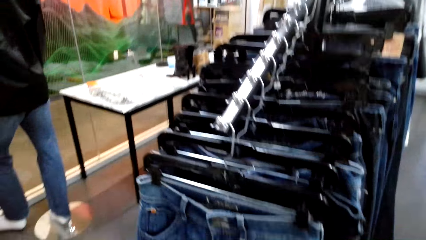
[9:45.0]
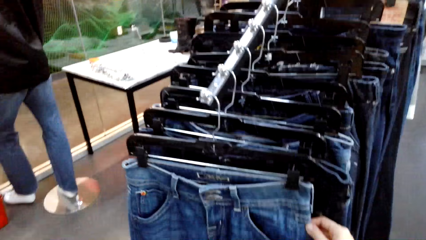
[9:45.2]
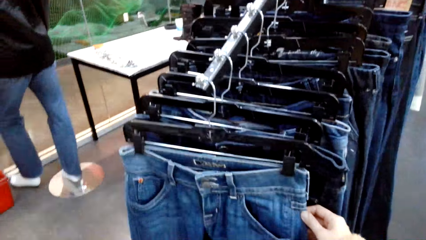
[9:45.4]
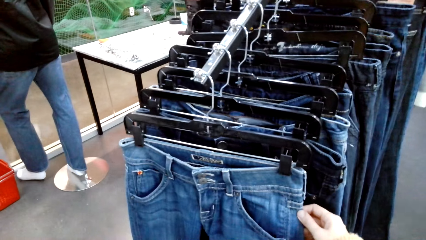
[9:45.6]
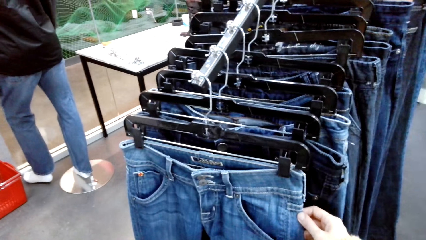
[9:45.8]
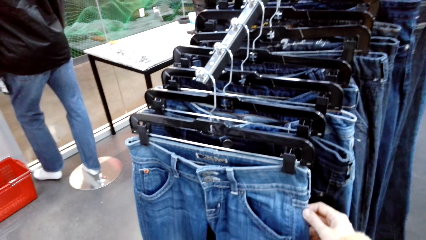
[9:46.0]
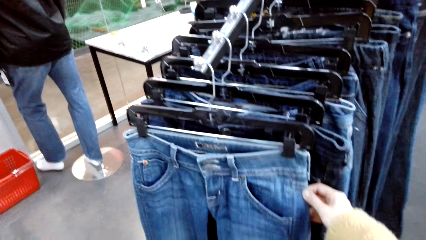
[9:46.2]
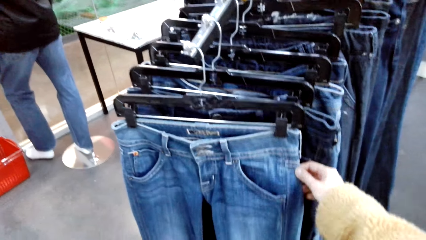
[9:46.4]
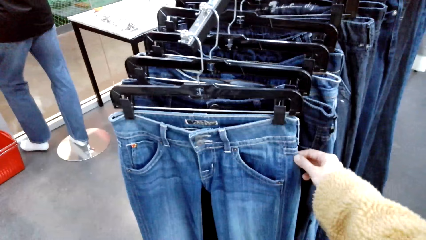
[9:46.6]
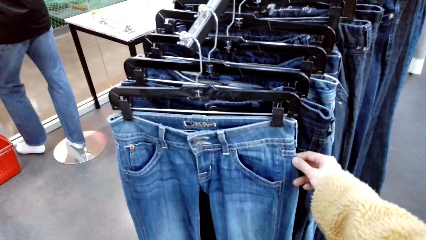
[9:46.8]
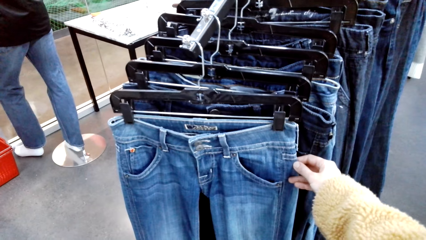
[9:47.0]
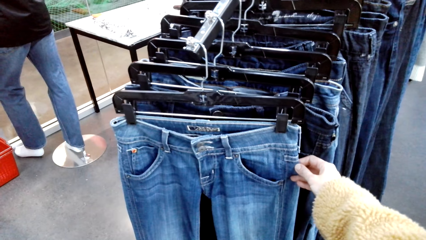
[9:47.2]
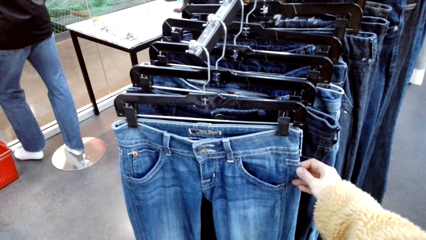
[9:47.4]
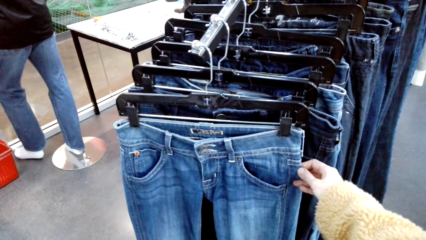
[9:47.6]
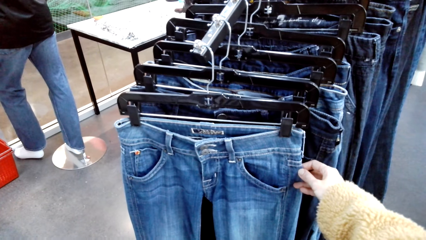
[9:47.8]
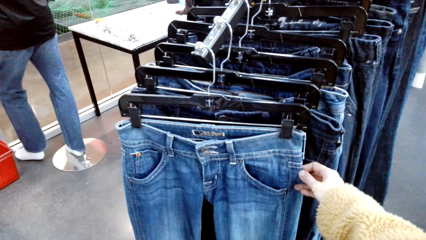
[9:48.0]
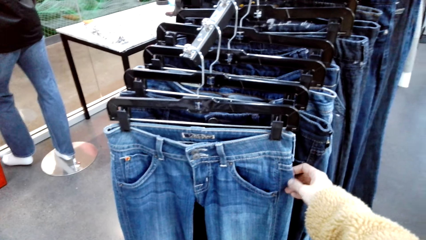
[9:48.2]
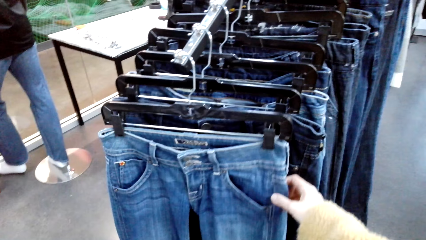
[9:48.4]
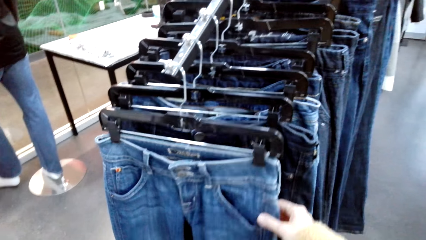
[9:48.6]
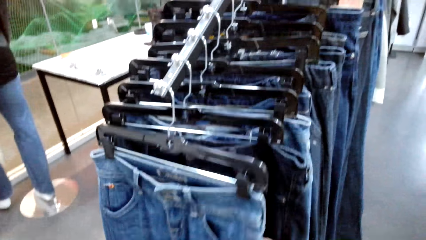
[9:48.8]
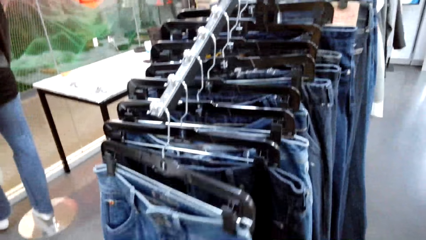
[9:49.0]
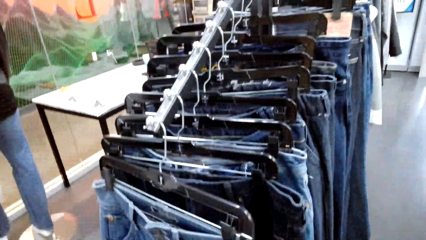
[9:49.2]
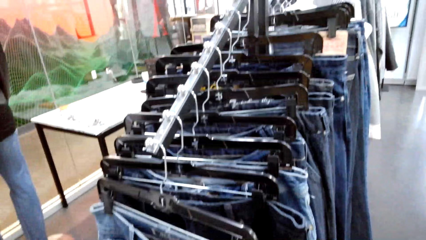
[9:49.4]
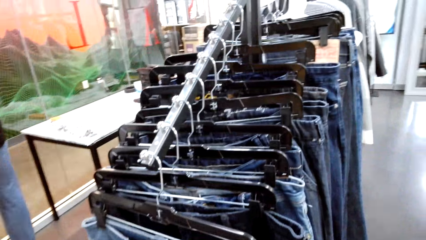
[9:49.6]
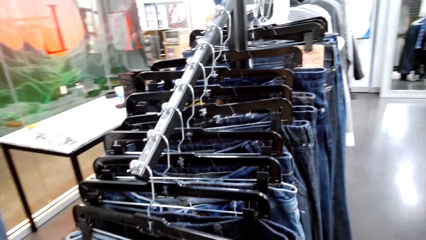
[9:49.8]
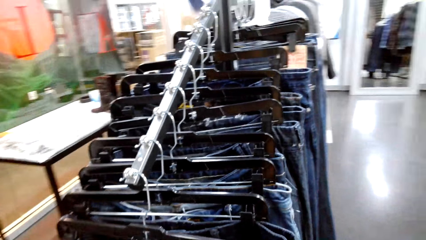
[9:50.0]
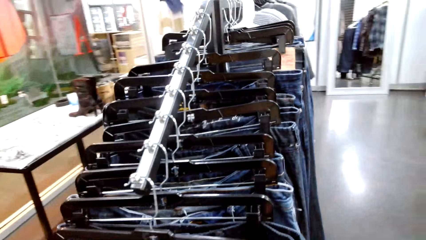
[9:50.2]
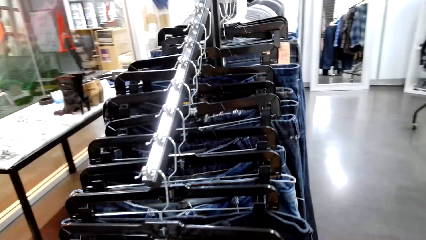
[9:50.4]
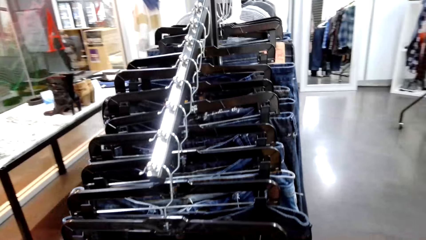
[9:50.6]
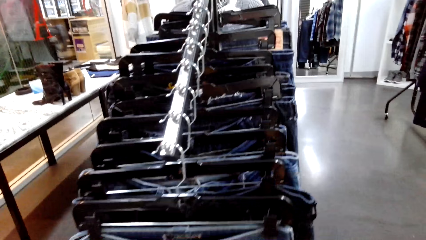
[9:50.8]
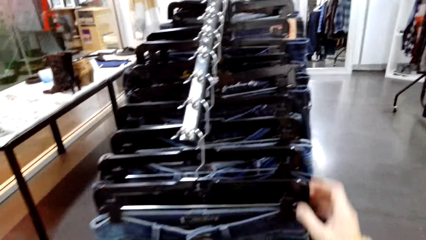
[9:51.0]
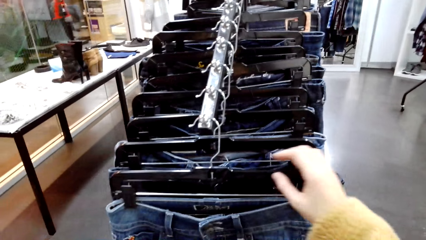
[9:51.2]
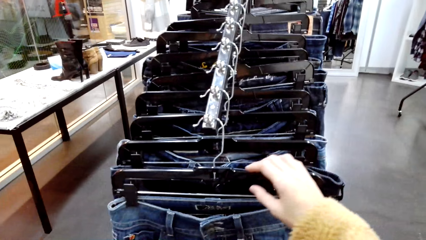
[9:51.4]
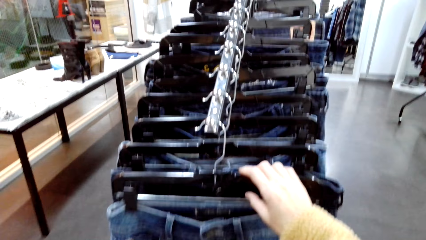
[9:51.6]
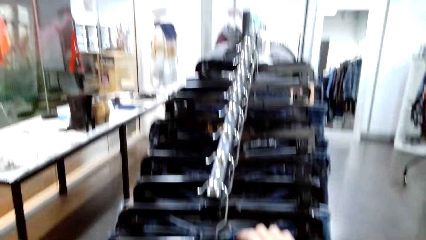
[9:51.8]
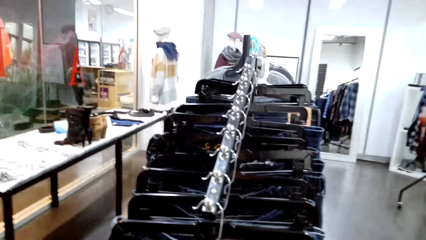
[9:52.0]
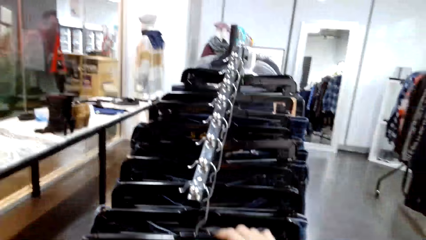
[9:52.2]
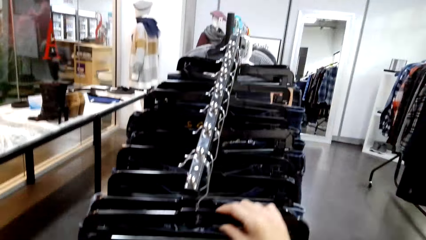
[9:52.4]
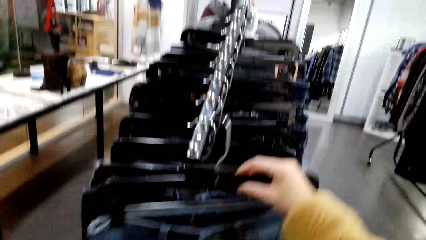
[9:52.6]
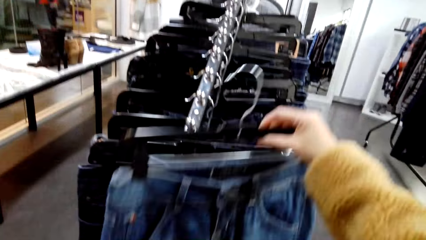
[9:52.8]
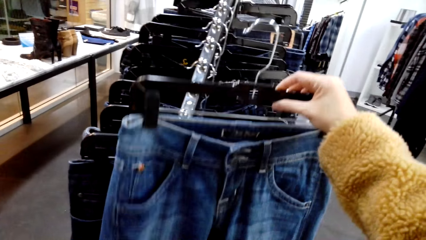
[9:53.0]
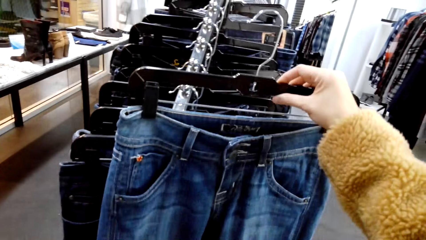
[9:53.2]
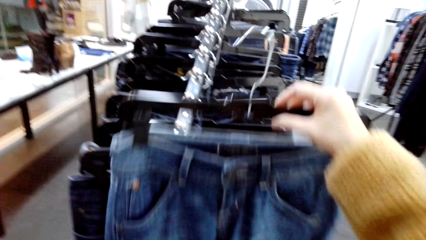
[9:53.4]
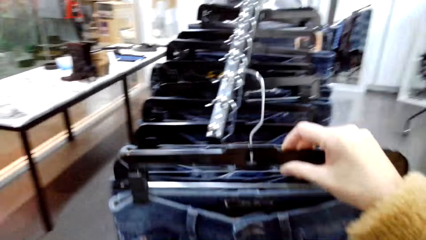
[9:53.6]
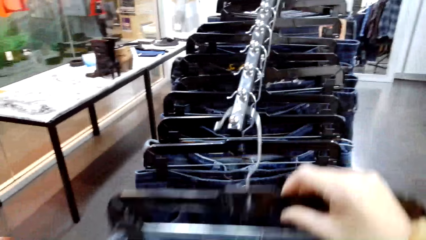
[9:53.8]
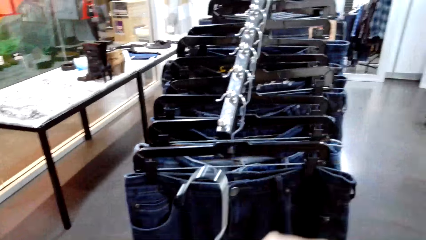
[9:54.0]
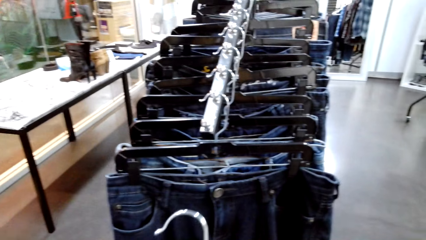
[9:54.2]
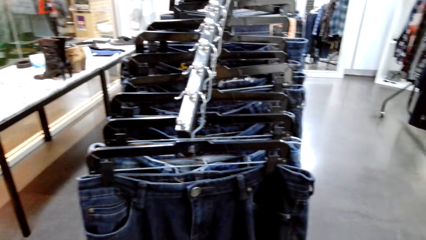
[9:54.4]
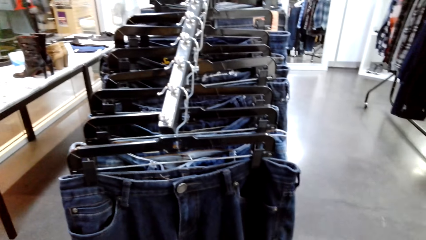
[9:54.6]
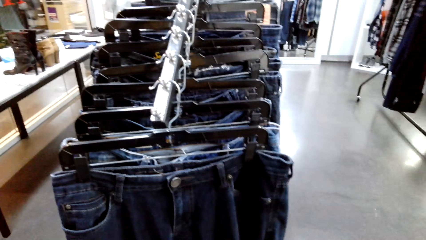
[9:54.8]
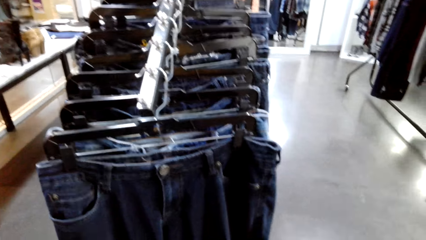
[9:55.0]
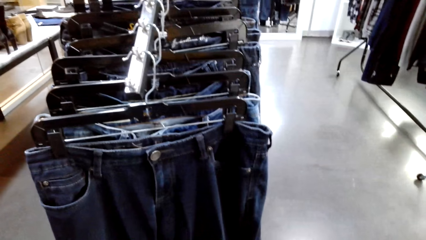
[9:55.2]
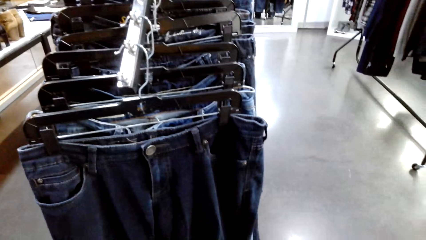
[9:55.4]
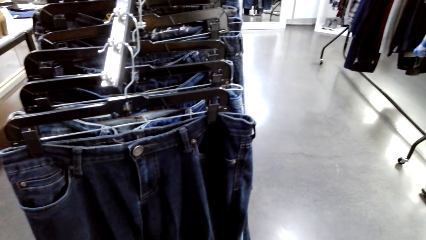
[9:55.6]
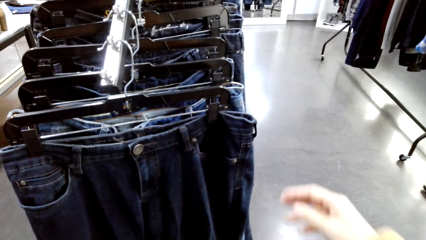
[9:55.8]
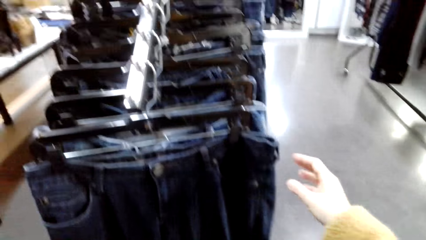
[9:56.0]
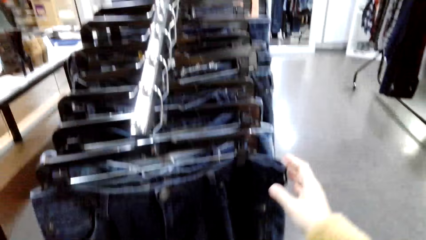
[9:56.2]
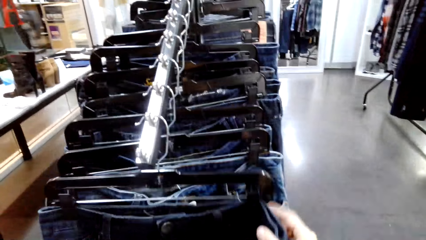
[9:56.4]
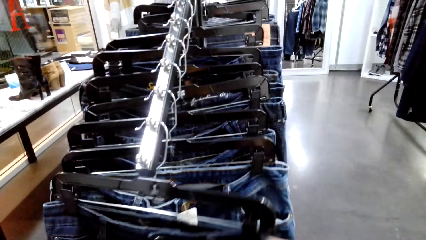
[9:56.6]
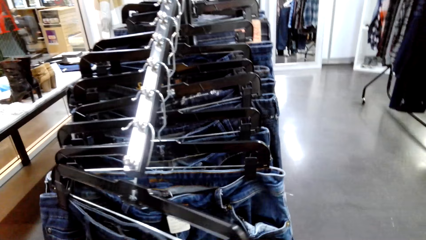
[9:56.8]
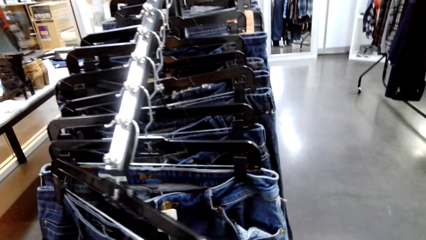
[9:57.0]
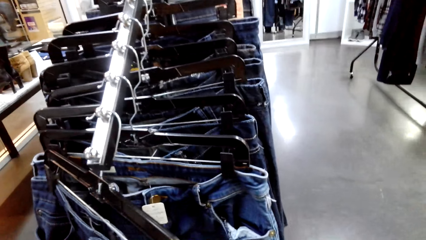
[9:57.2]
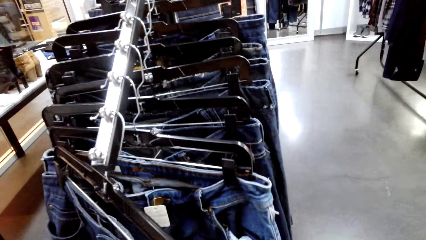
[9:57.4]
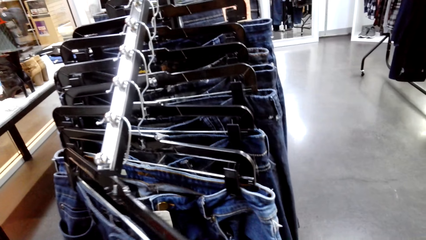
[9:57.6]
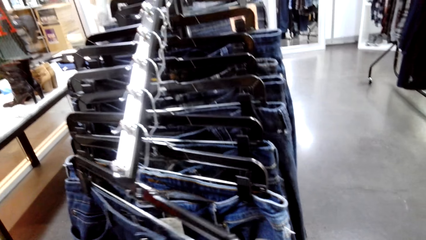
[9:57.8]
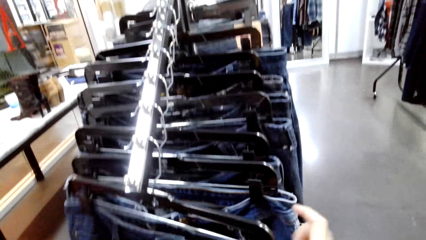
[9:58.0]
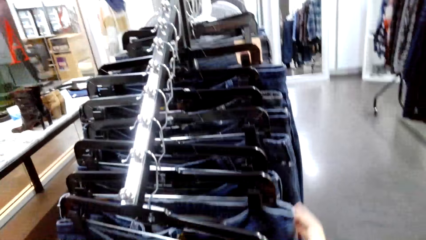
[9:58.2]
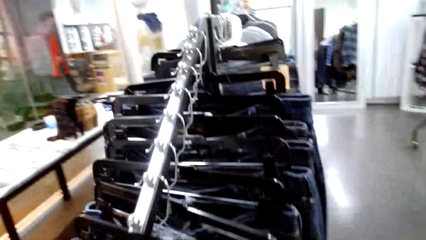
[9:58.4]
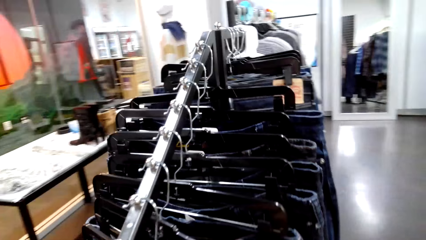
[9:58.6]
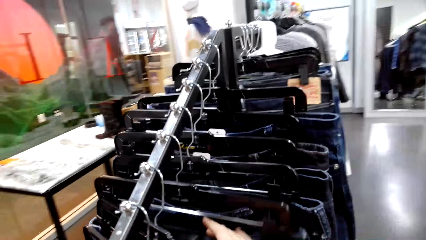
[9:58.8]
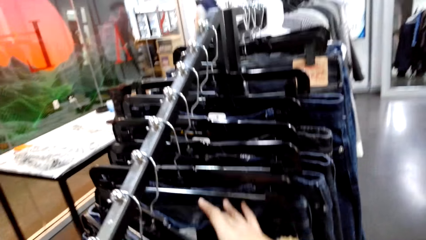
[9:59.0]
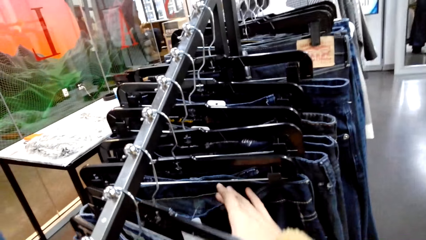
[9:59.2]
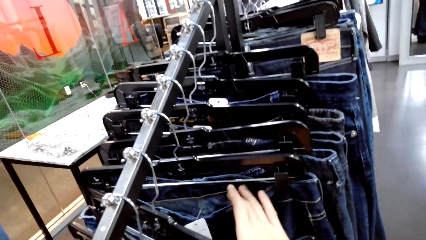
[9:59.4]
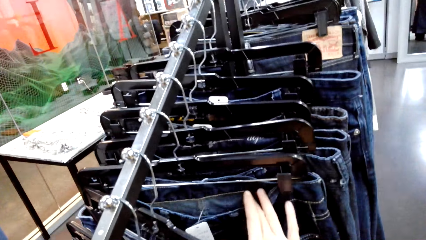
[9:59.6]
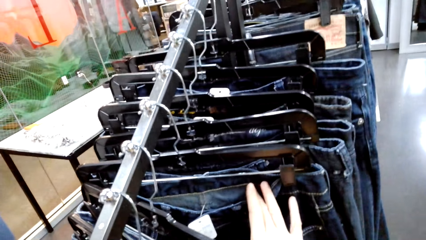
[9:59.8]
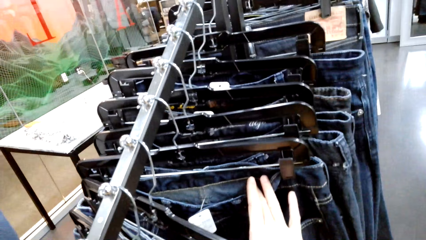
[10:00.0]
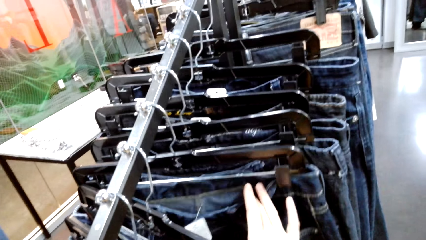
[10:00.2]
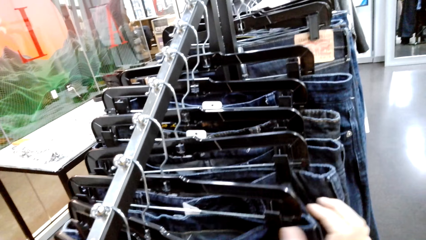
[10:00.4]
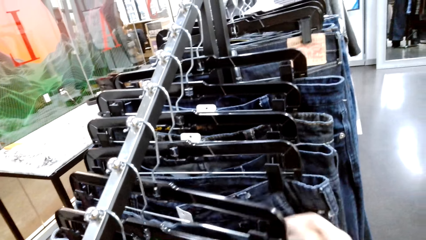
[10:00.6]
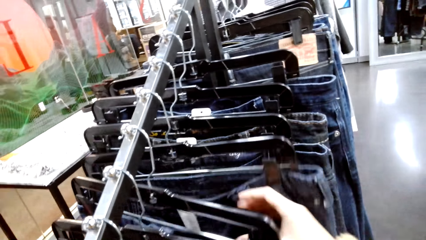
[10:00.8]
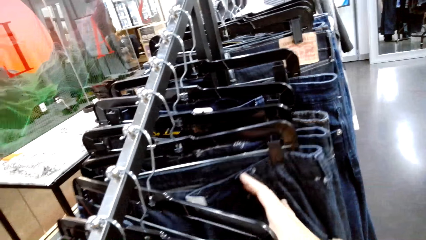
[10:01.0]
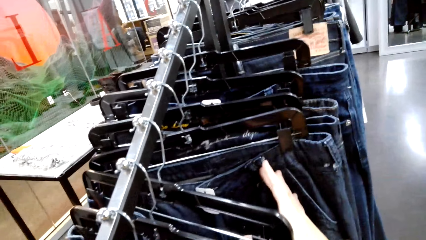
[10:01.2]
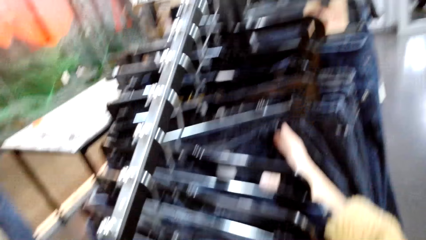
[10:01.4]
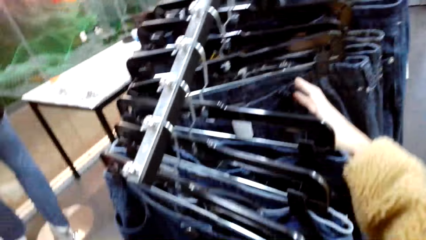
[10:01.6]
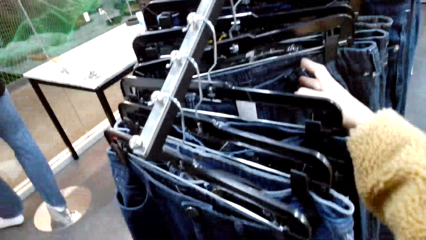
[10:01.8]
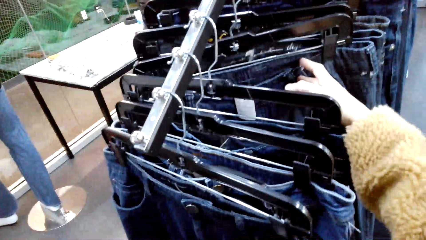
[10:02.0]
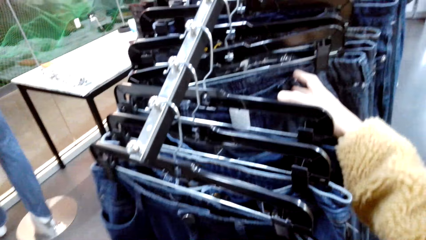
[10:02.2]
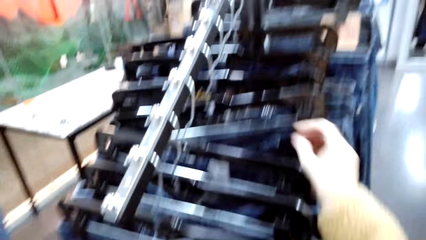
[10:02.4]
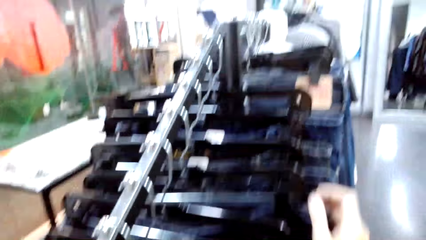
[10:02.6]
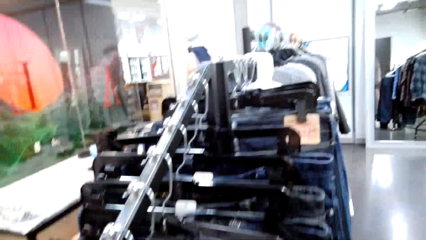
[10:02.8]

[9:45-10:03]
The camera wearer holds the hanger and removes the jeans from the hanger stand. They lift the hanger. They browse through the jeans on the hanger stand. They hold the trouser. They look at the trousers.
